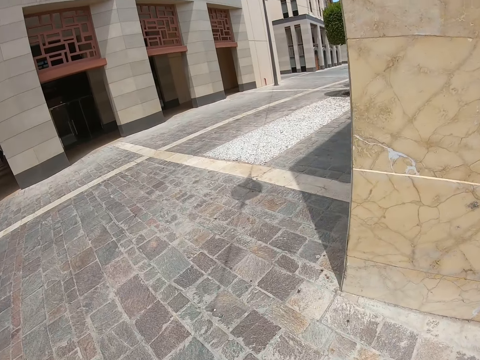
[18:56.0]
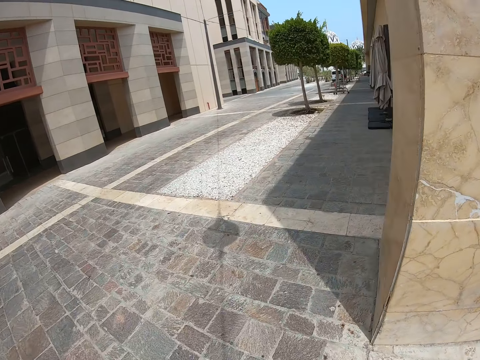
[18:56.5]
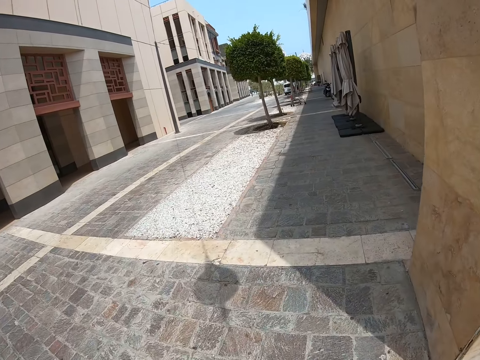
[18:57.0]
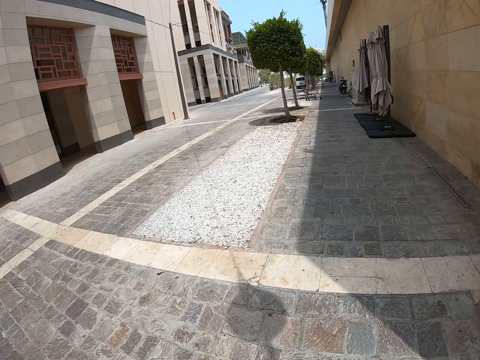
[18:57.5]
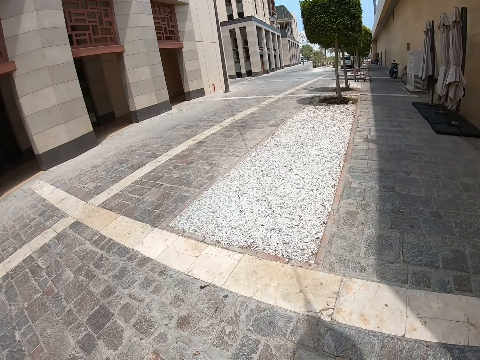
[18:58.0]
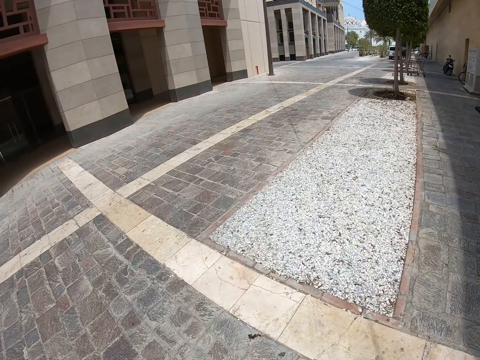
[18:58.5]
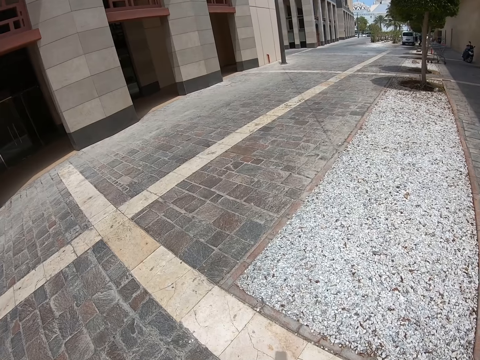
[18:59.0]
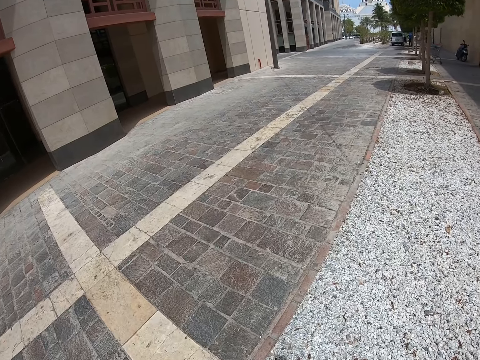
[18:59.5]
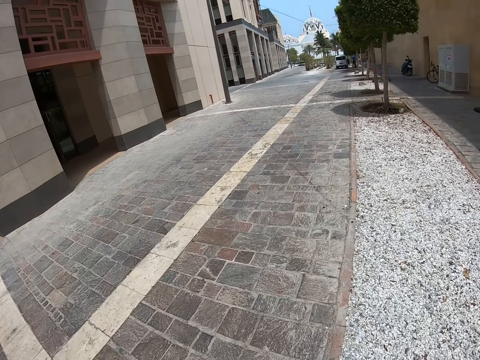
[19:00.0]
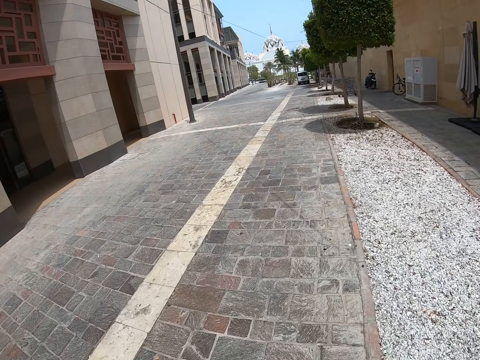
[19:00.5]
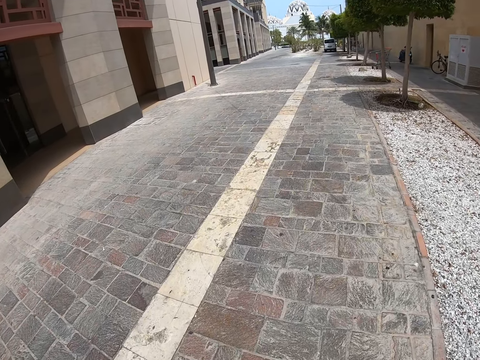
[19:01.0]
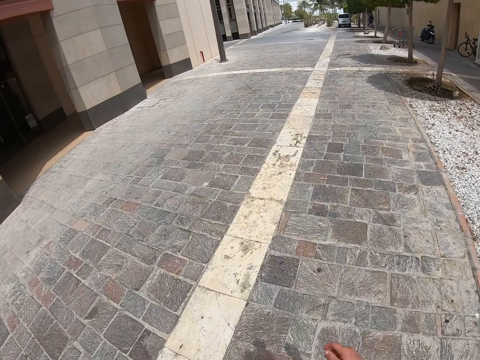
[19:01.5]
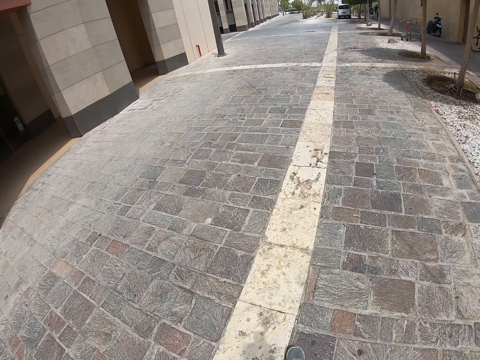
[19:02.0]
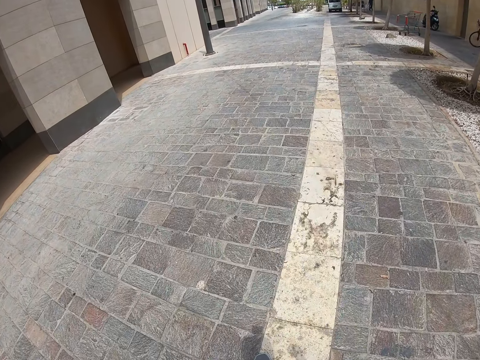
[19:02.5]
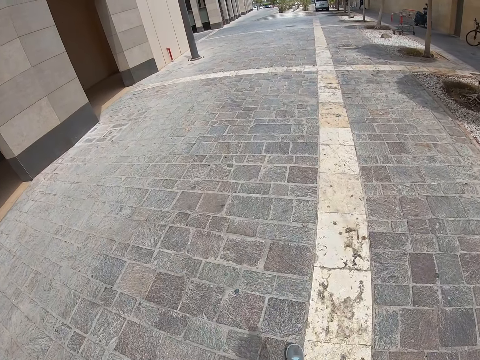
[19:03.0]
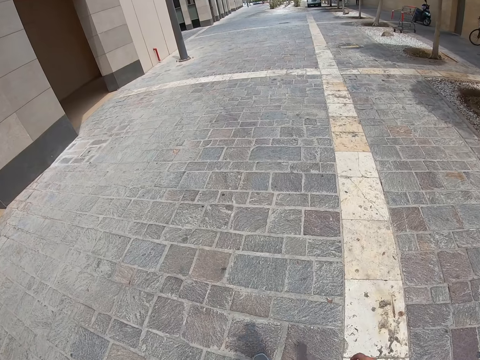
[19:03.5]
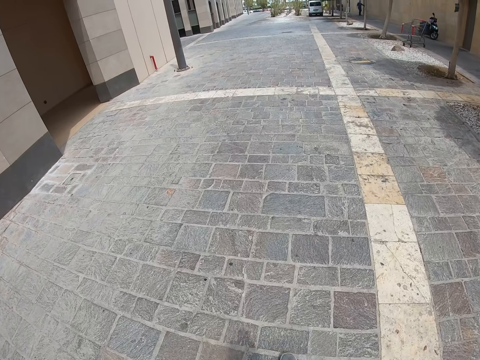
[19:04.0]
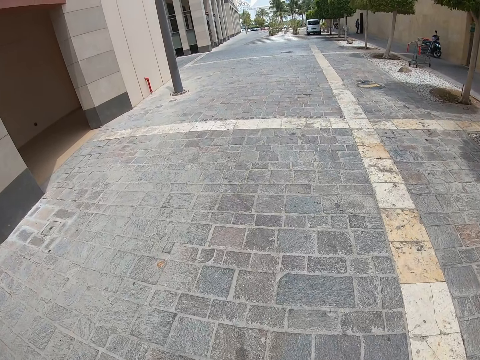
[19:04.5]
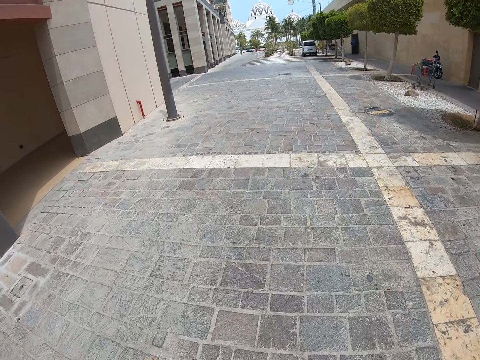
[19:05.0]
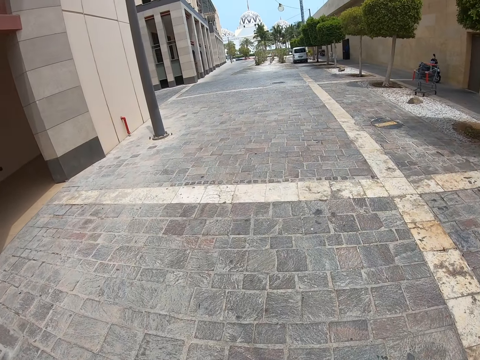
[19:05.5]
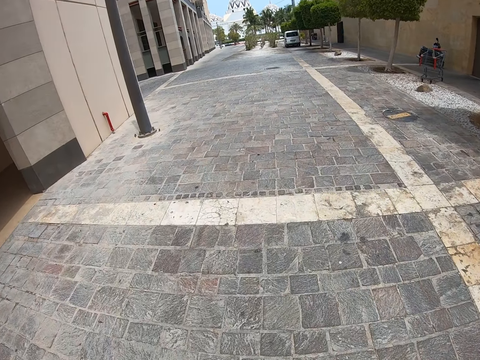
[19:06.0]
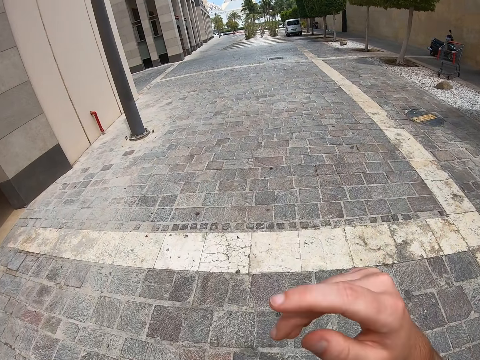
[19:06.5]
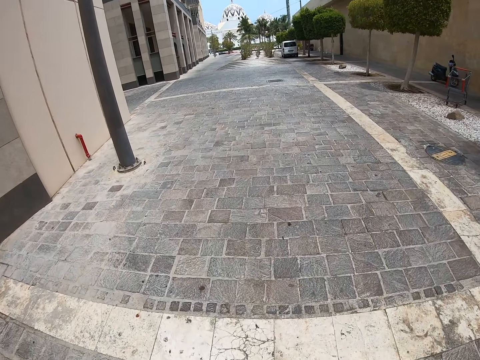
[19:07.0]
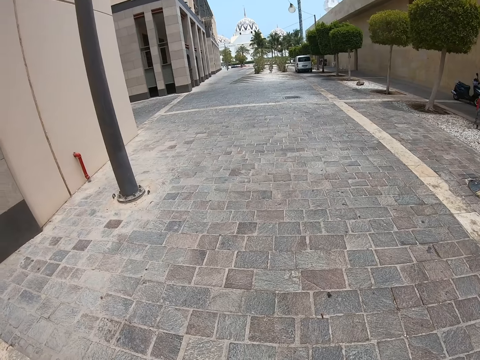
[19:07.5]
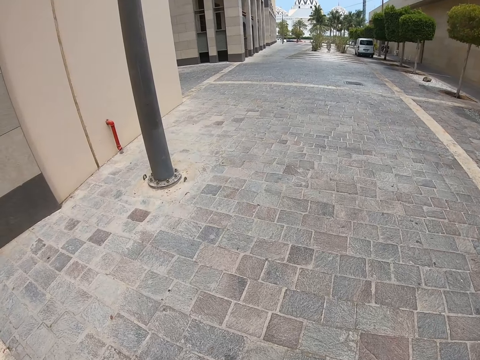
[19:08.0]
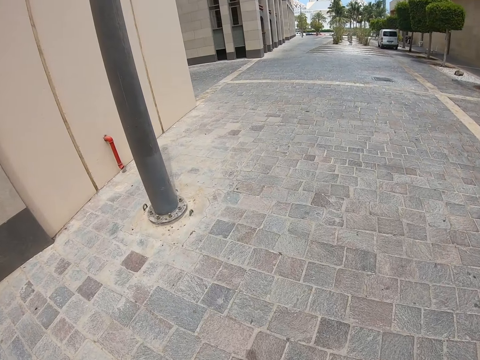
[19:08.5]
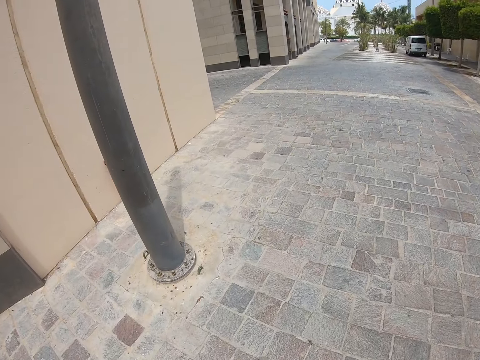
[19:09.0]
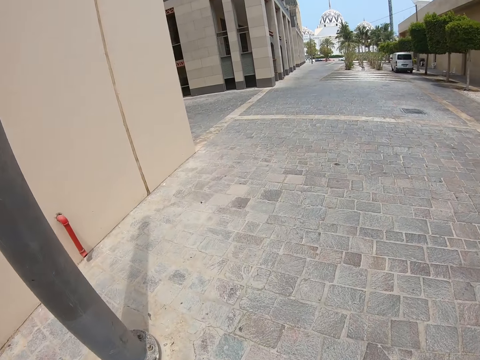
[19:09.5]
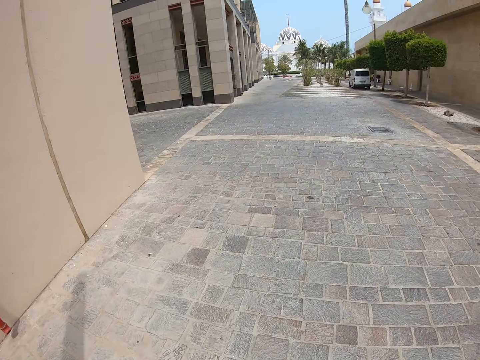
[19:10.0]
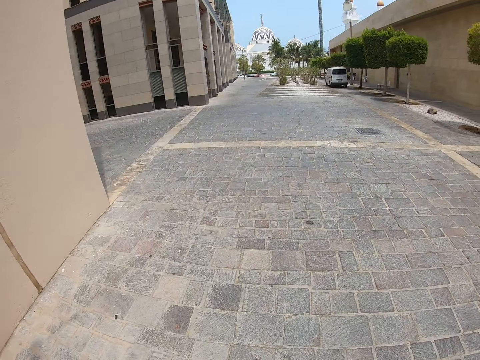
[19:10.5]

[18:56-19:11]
The camera wearer turns right on the street. They walk down the street. They swing the right hand. They walk down the street. They swing the right hand, swing the right hand up and swing the right hand down. They walk down the street.

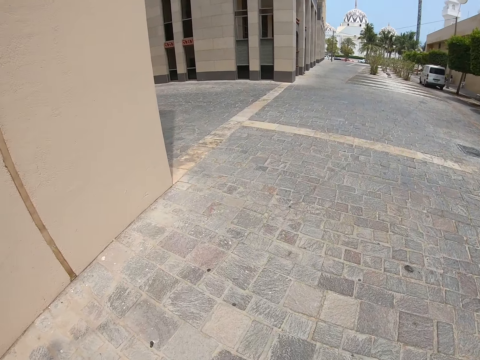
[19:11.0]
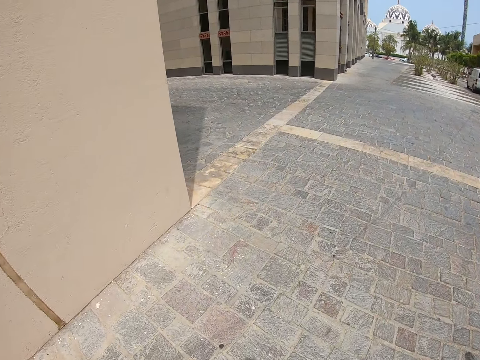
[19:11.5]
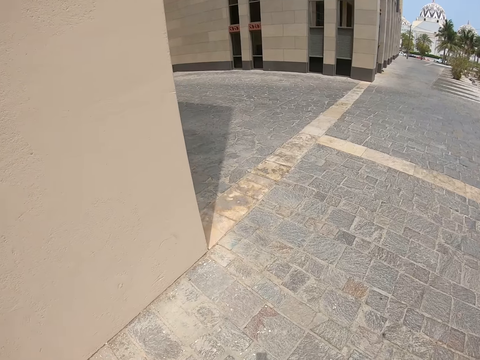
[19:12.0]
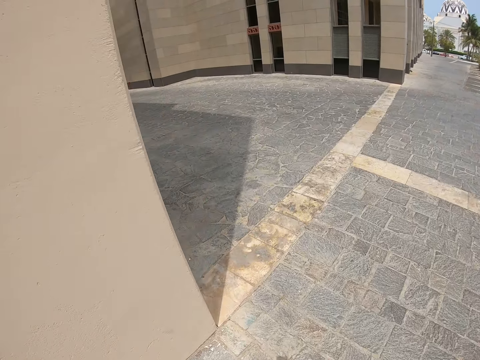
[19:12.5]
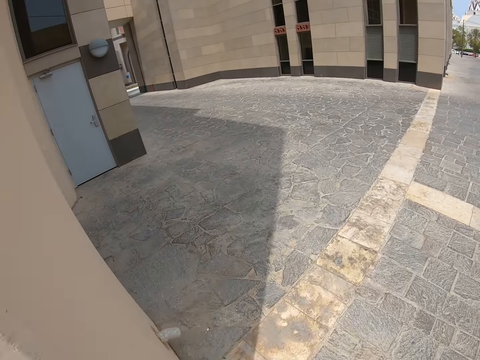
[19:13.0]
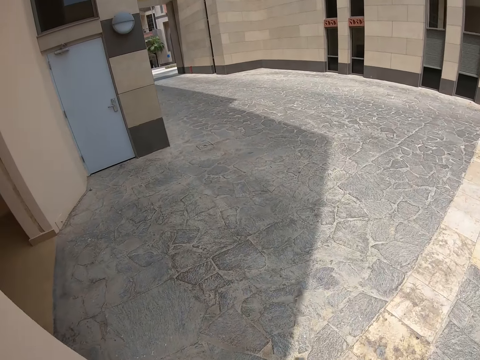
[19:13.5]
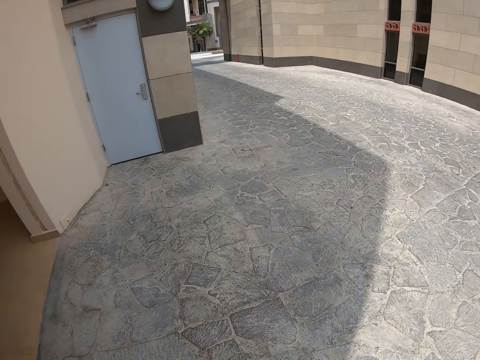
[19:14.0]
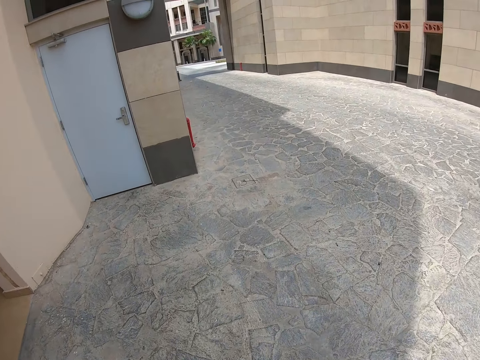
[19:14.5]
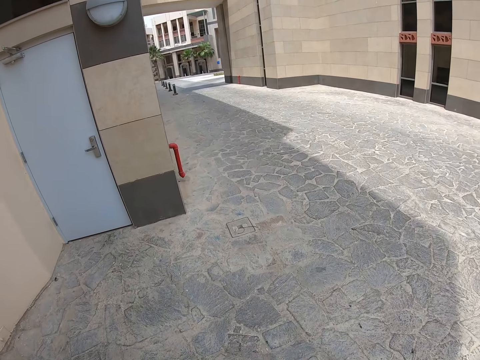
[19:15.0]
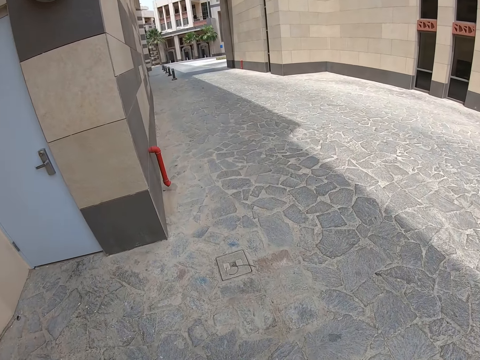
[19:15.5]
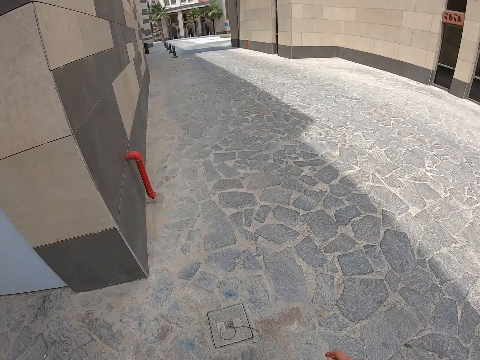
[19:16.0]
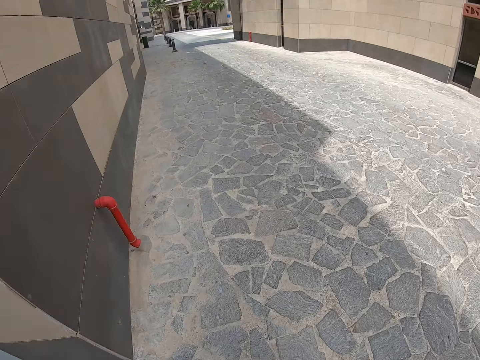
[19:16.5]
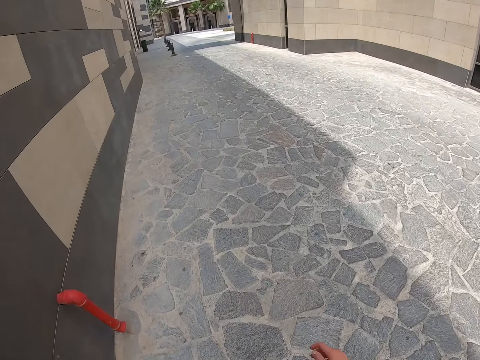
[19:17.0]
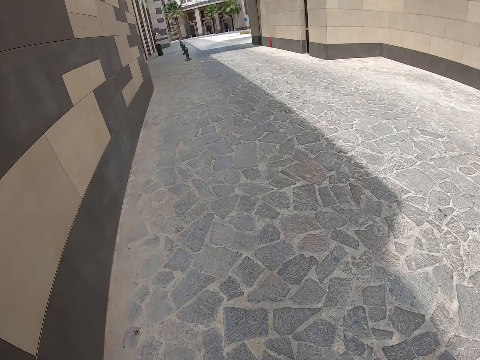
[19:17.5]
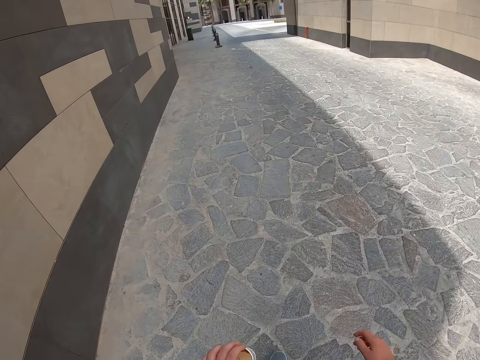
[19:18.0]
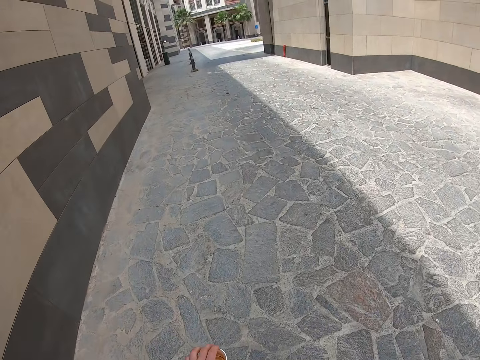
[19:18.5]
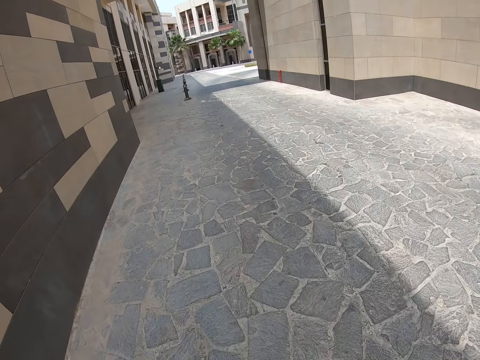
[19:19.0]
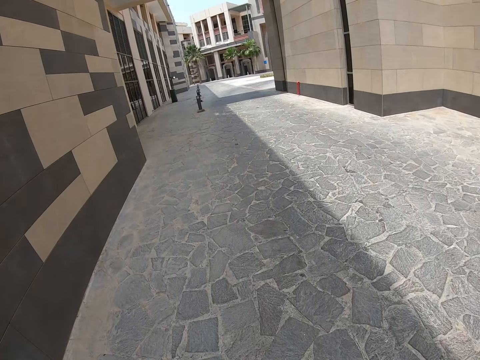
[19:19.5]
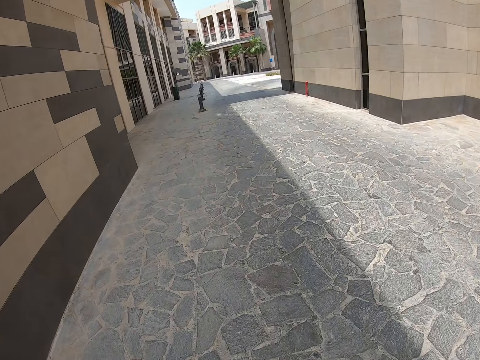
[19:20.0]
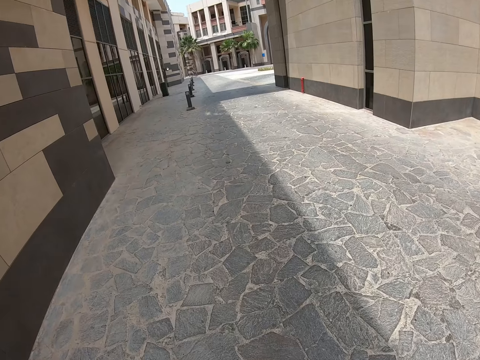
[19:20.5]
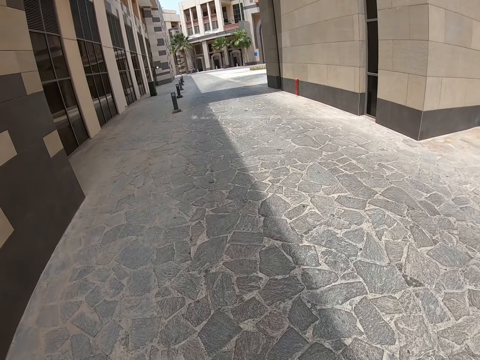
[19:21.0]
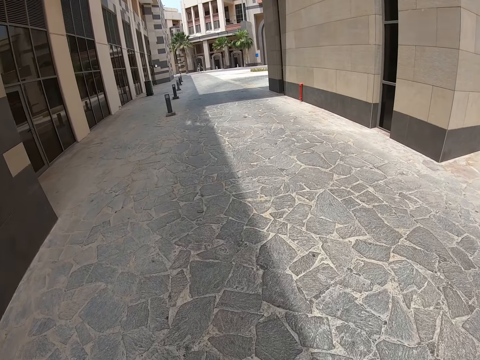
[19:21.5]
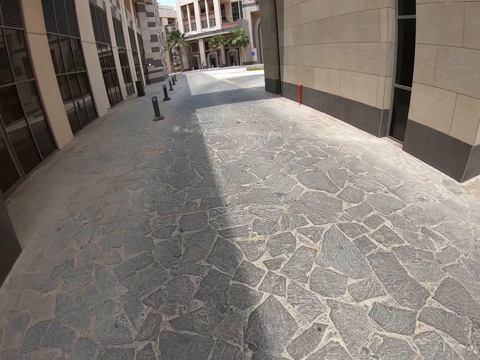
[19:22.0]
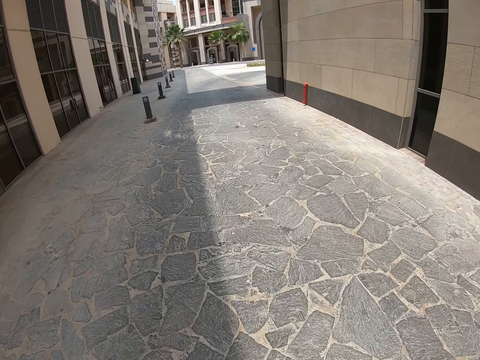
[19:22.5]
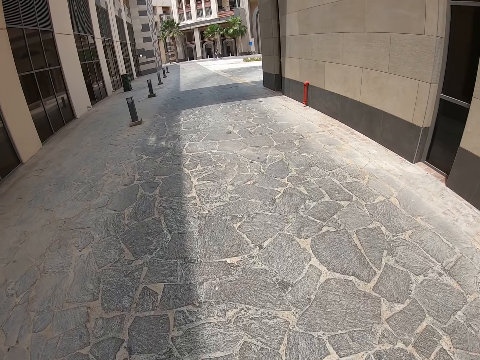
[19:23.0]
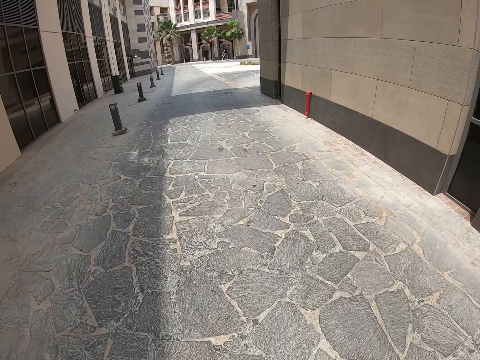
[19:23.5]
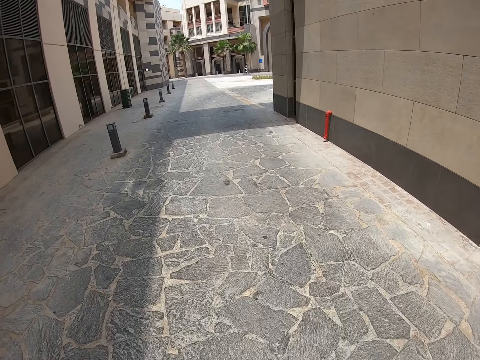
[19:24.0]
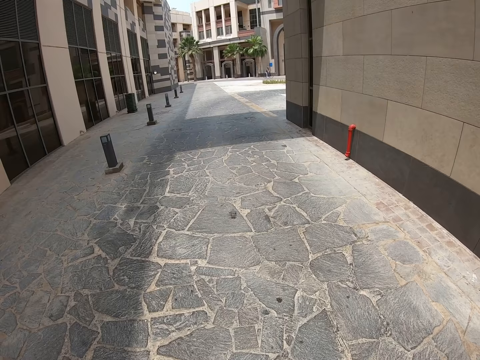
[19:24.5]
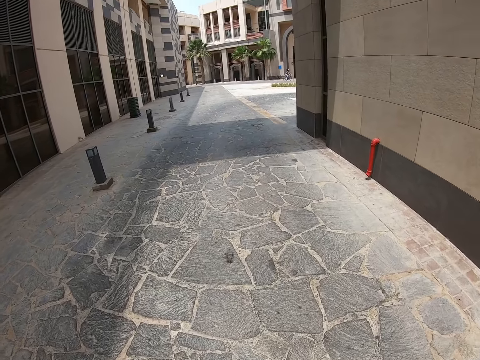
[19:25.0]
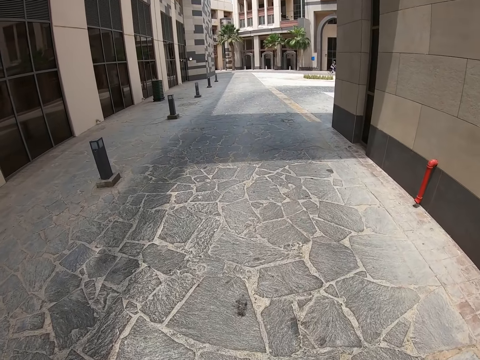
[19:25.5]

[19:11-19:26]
The camera wearer turns left on the street. They walk down the street.
